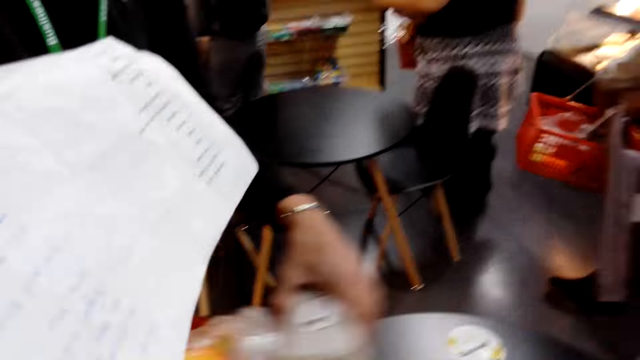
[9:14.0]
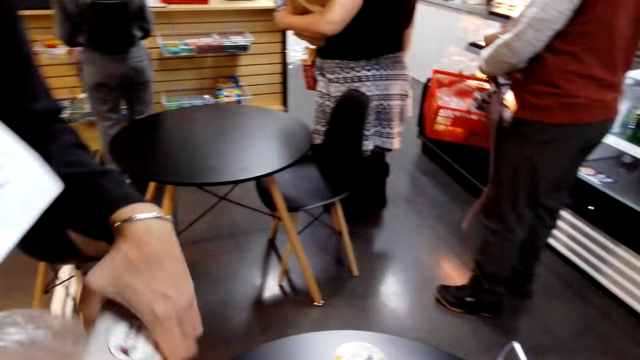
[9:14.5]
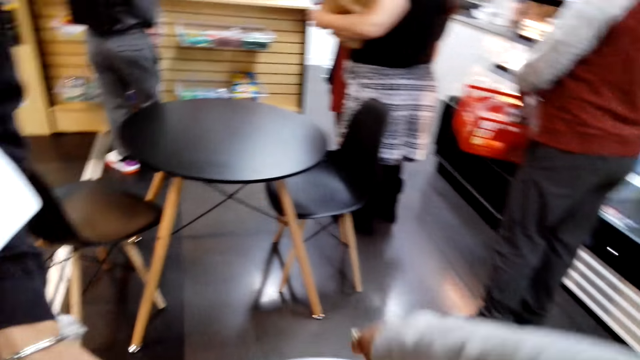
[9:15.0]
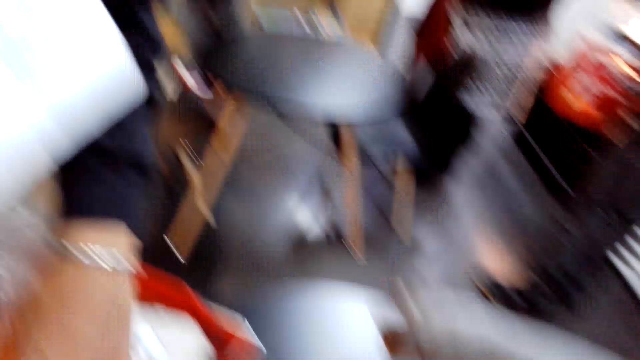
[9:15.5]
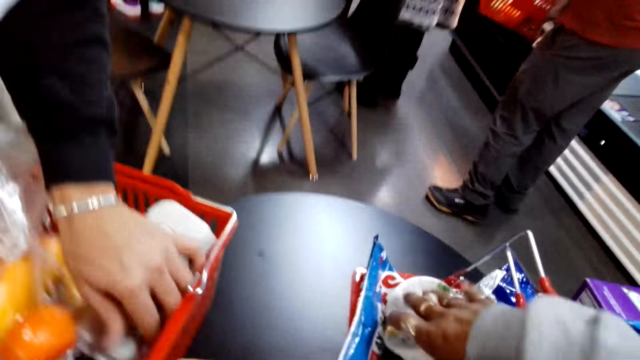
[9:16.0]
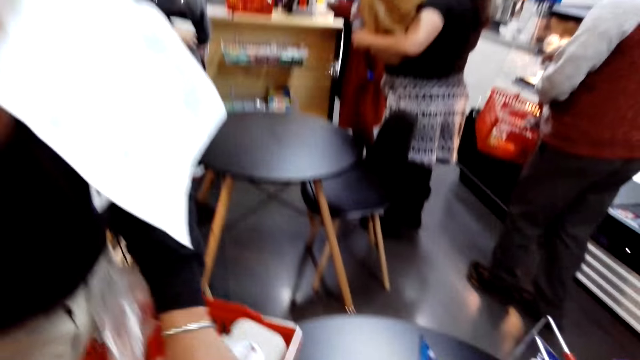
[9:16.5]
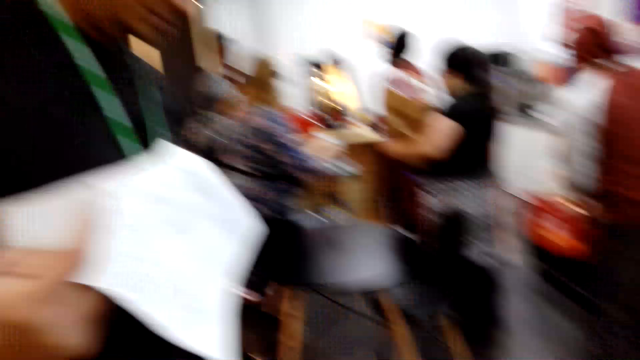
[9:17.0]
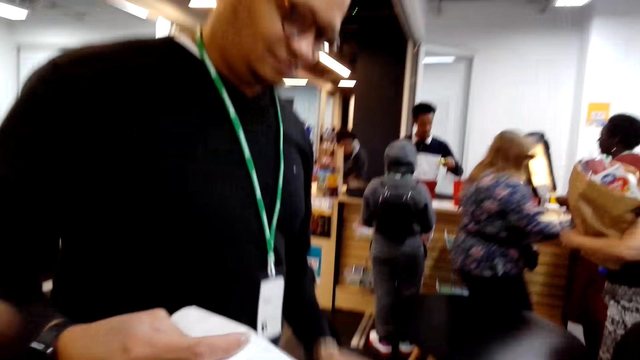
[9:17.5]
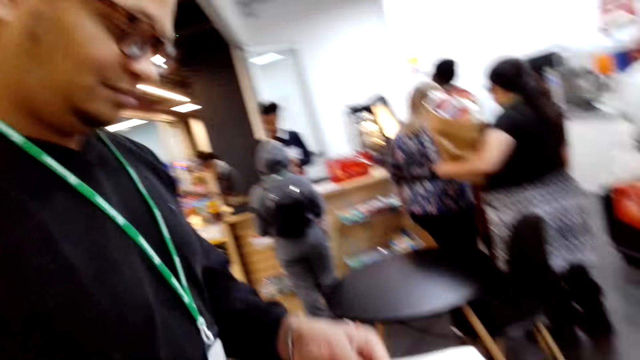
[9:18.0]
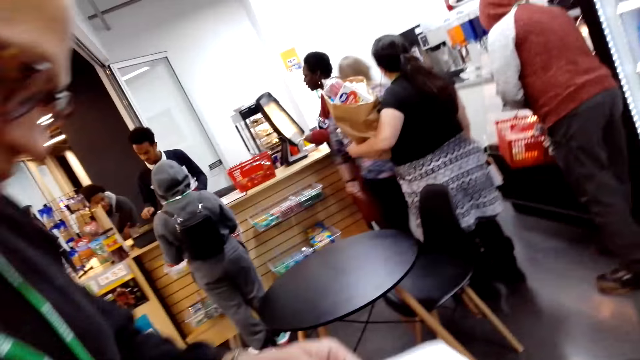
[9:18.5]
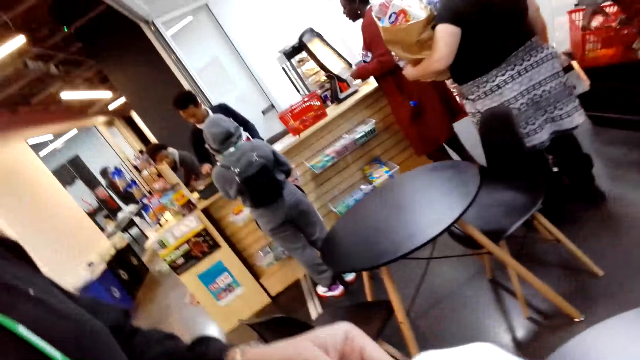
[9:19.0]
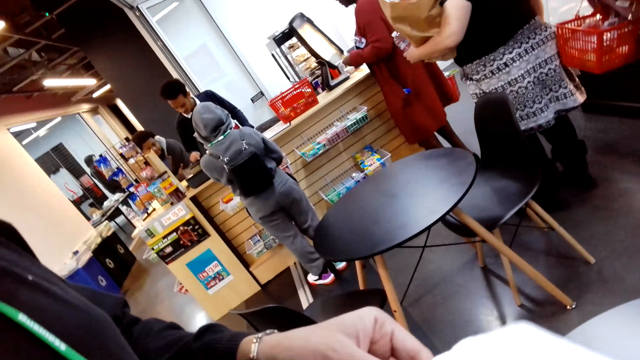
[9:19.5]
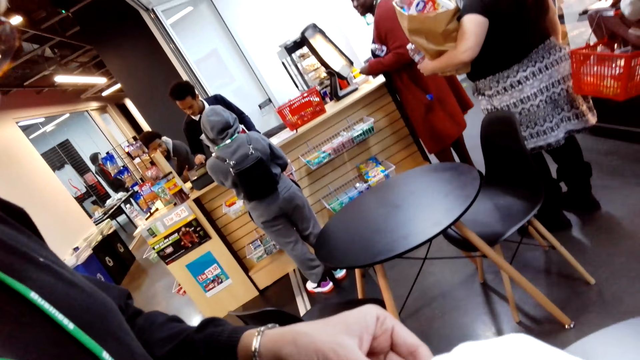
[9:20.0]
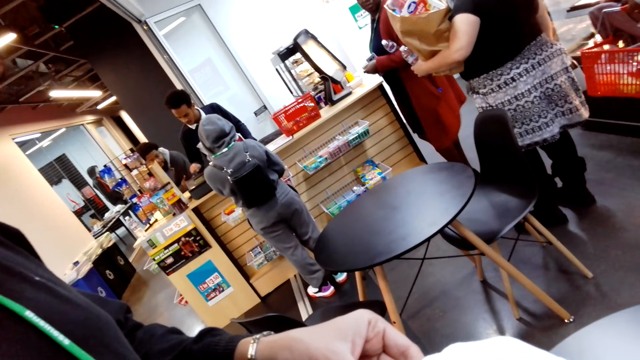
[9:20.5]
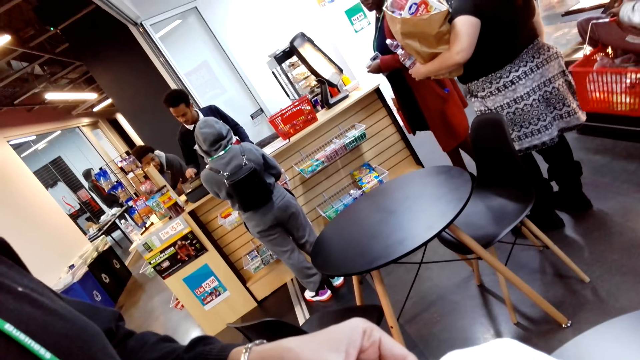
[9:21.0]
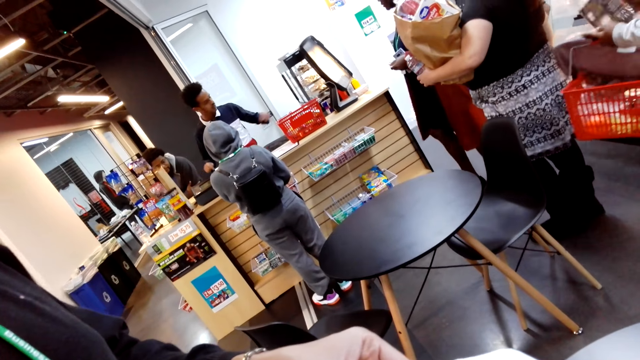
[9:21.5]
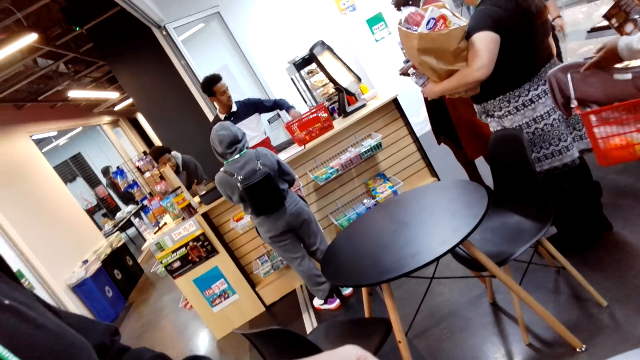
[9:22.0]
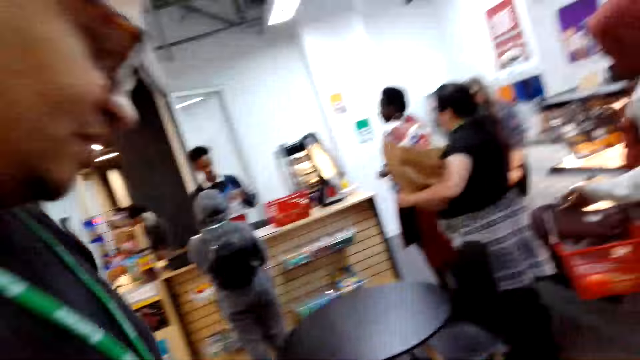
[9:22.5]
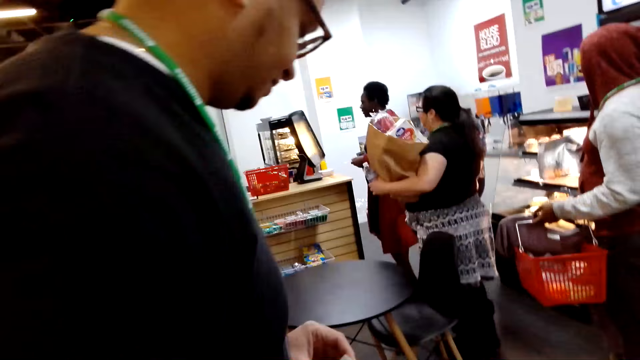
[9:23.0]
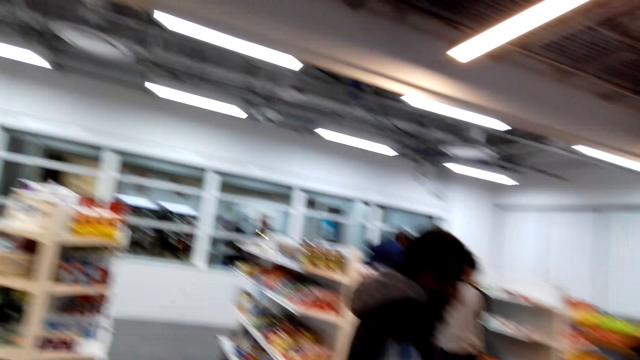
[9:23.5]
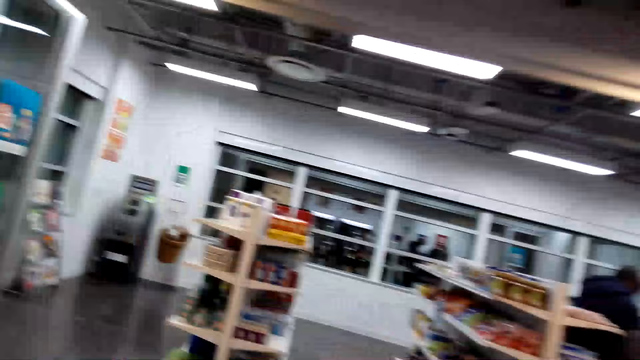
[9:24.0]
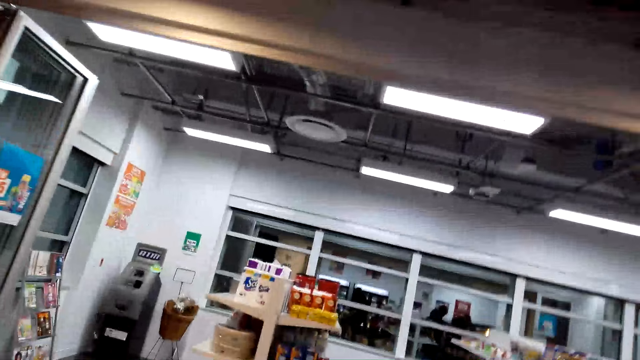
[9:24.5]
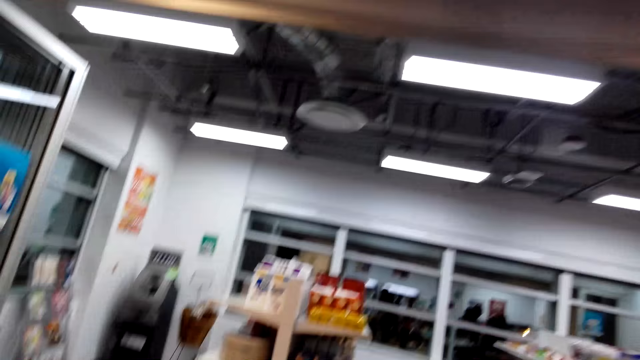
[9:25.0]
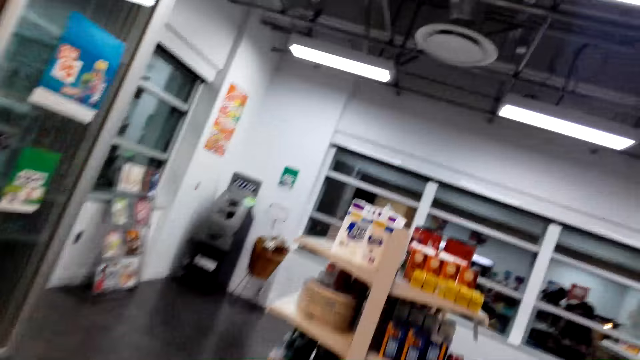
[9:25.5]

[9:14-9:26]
The man places the items in the carrier. The camera wearer places items in the carrier. The man places items in the carrier. The camera wearer converses with the man. The man checks the shopping list. The camera wearer converses with the man and walks around the shop.

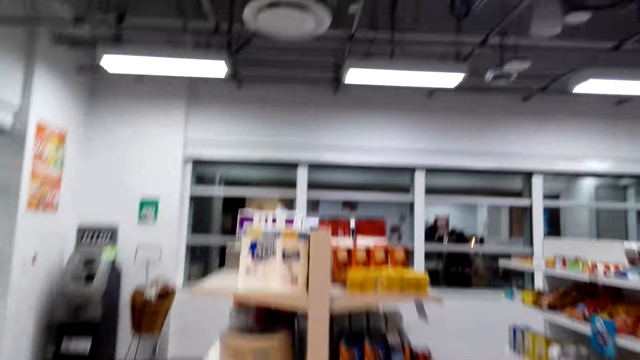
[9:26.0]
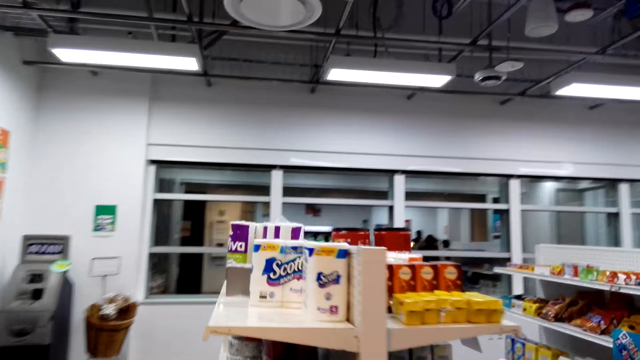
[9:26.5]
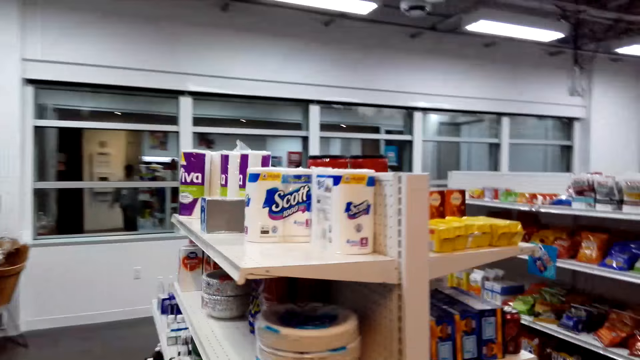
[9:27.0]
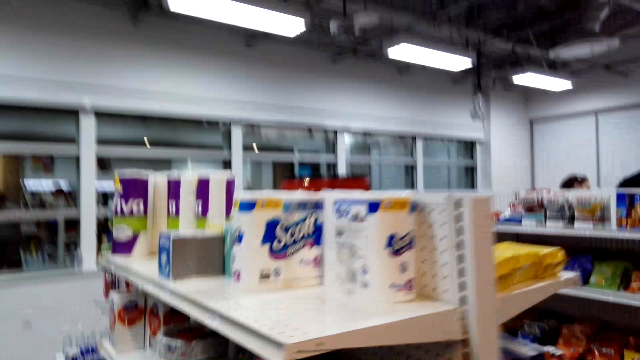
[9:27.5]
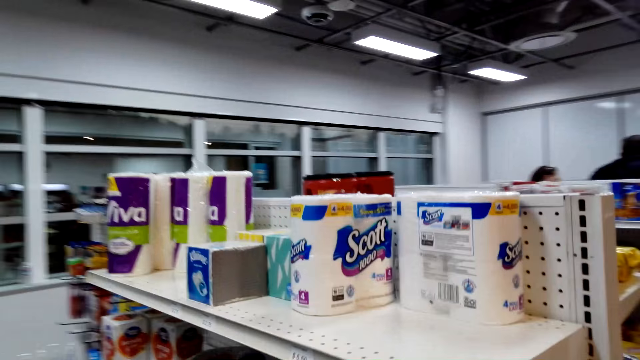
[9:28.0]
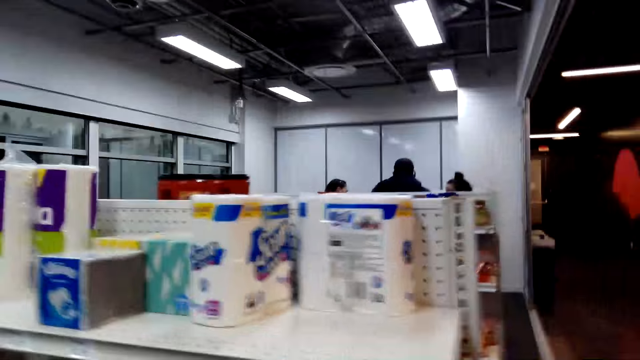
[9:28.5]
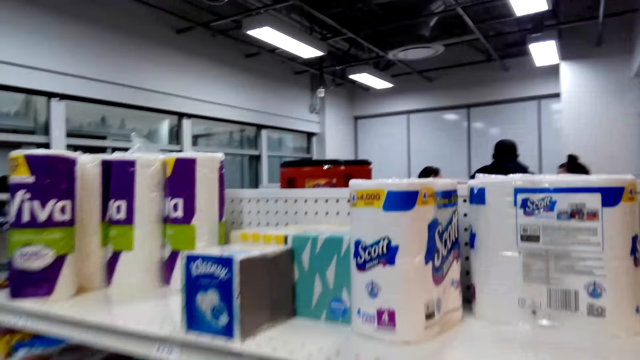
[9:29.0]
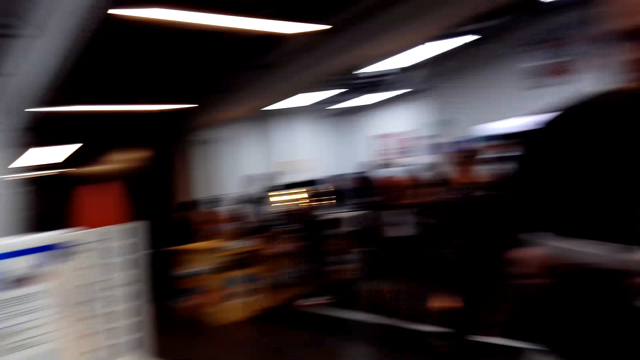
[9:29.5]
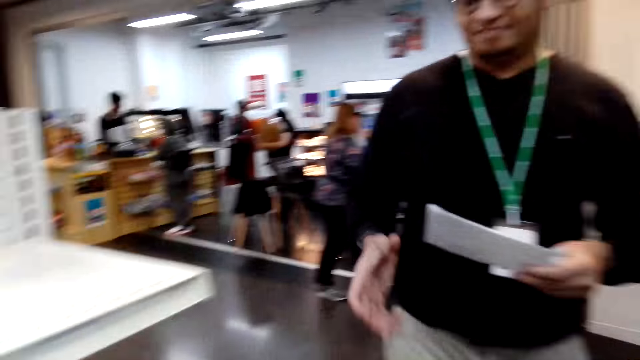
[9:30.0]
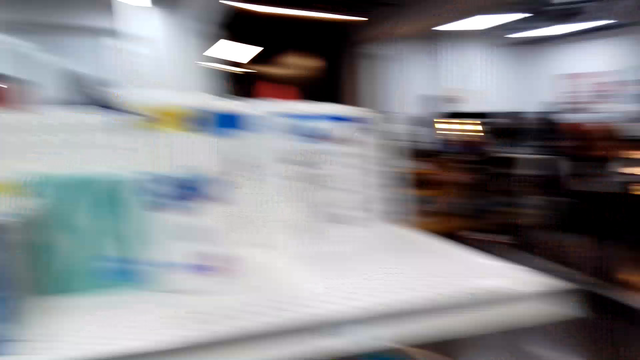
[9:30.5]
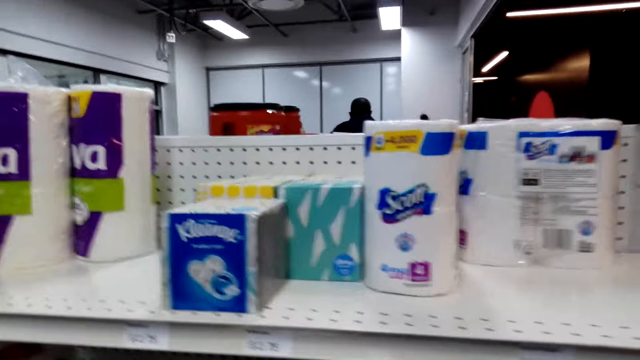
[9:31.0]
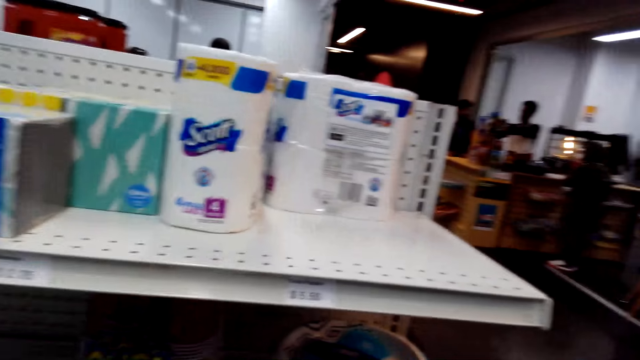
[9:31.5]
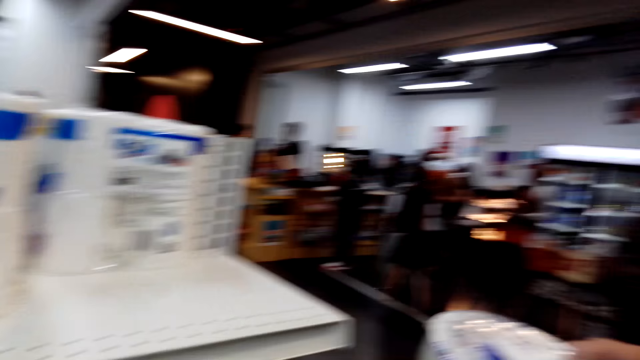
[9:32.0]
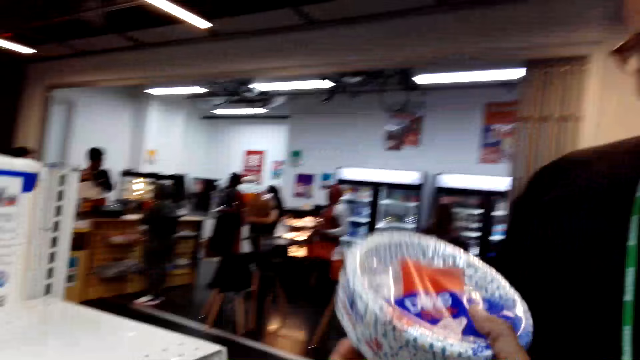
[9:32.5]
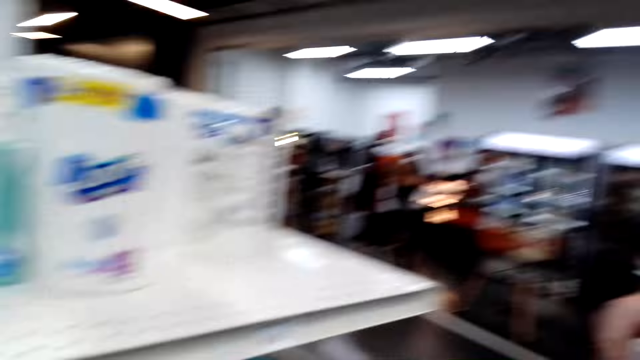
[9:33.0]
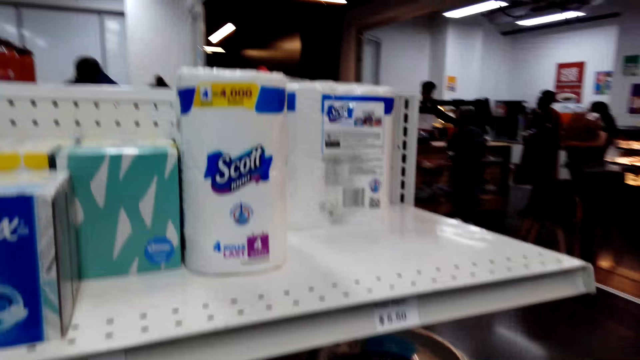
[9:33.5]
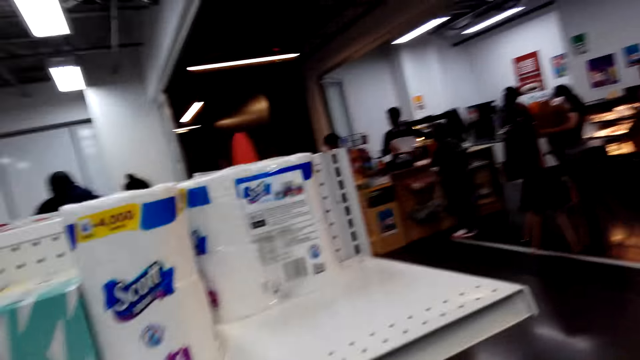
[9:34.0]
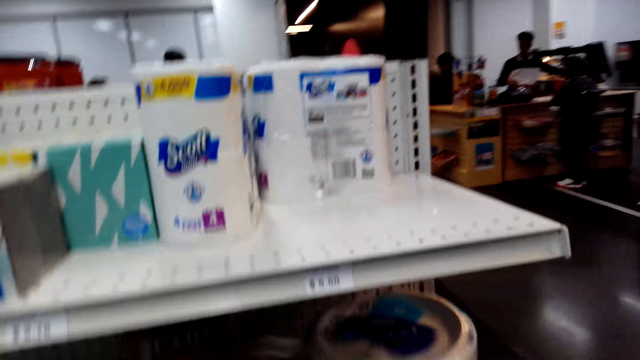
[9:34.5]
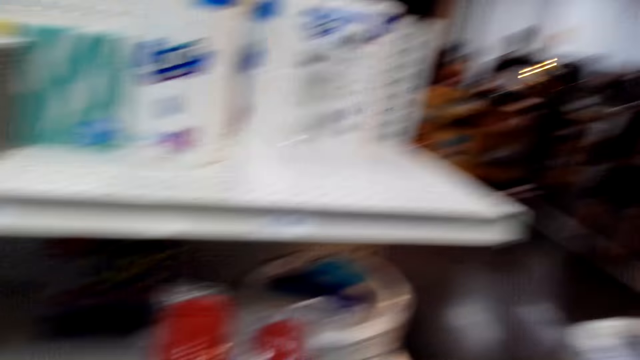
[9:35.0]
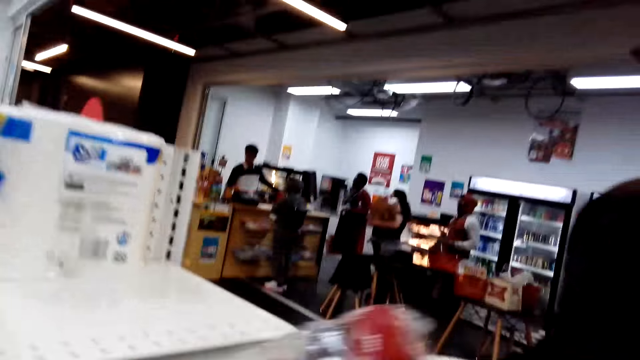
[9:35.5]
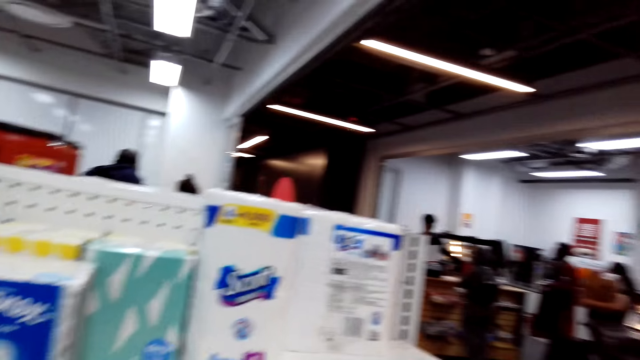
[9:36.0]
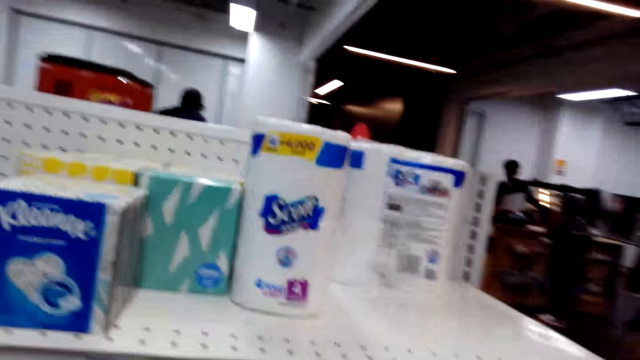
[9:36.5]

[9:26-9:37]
The camera wearer walks towards the shelves and looks at the shop shelves. The man holds a shopping list. The camera wearer converses with the man. The man picks up paper plates. The camera wearer picks up an ice cream tin from a shelf. They pick up plastic glasses. The man picks up the plastic glasses.
